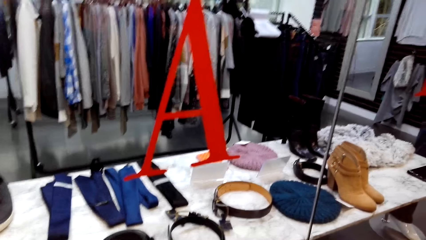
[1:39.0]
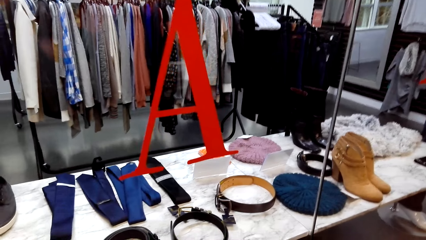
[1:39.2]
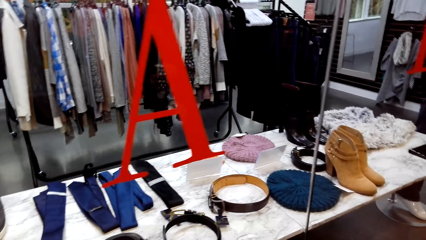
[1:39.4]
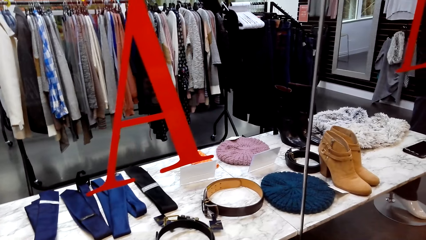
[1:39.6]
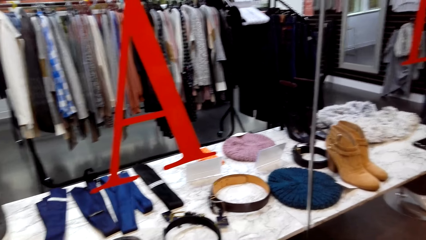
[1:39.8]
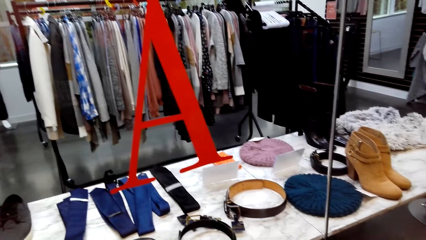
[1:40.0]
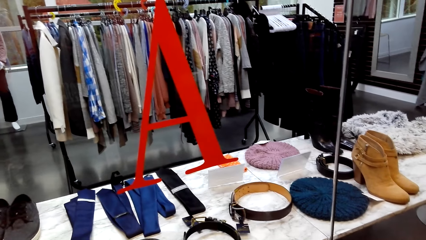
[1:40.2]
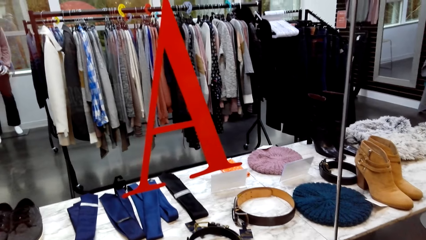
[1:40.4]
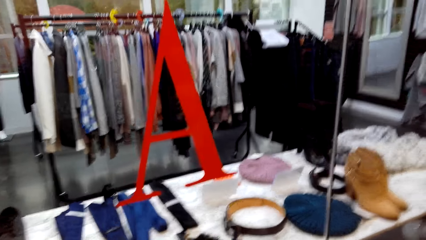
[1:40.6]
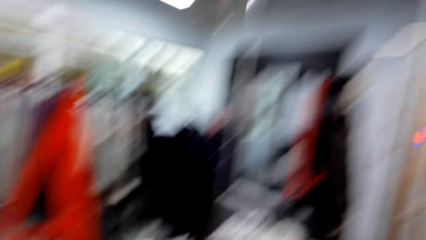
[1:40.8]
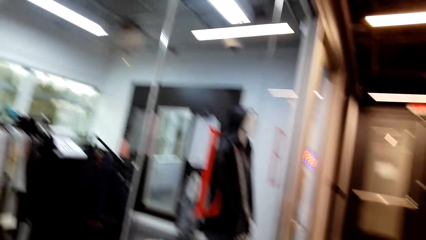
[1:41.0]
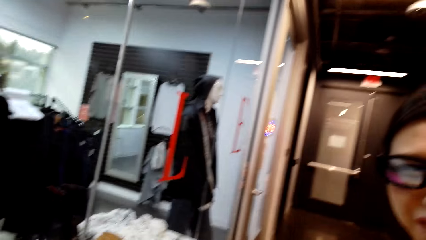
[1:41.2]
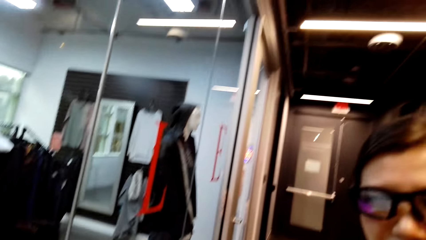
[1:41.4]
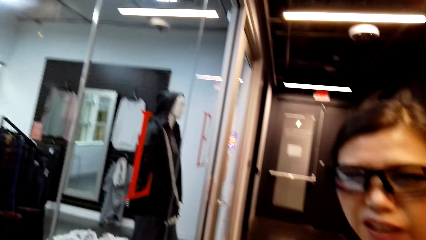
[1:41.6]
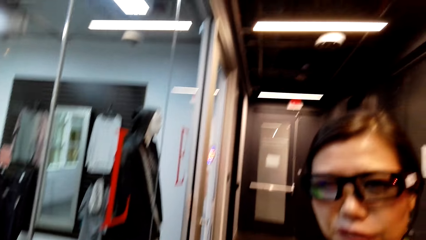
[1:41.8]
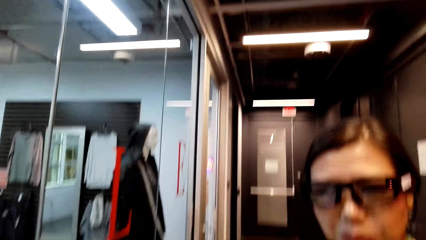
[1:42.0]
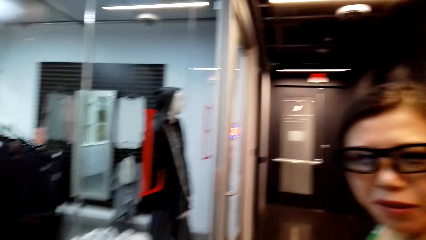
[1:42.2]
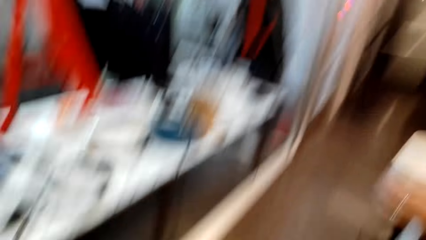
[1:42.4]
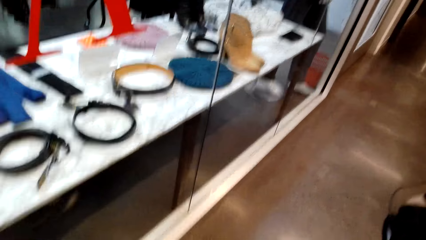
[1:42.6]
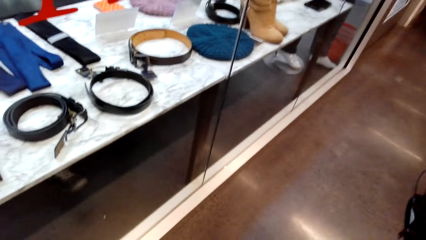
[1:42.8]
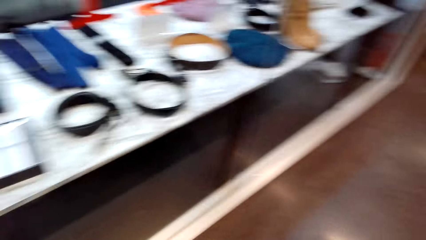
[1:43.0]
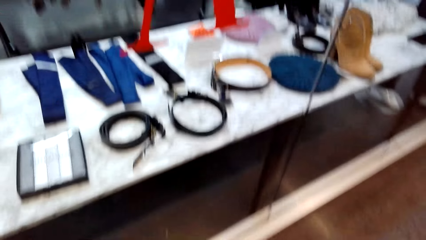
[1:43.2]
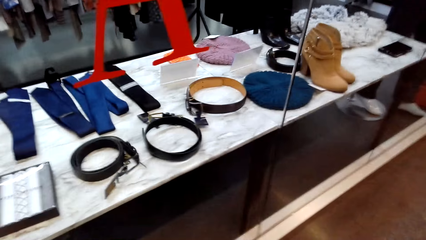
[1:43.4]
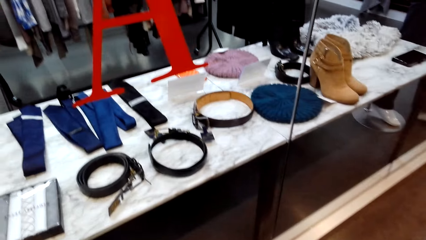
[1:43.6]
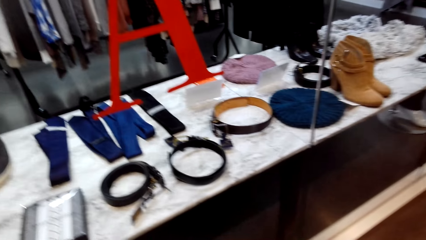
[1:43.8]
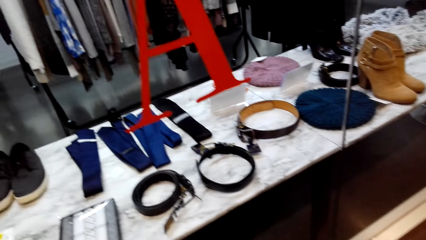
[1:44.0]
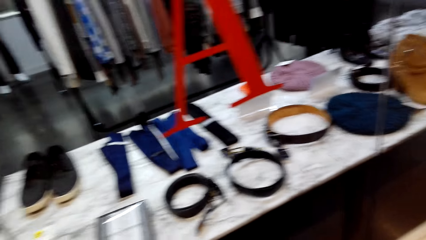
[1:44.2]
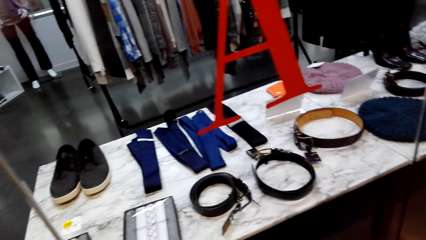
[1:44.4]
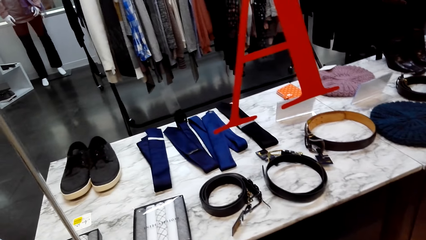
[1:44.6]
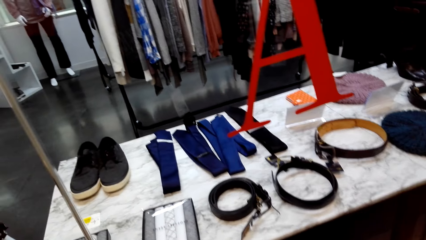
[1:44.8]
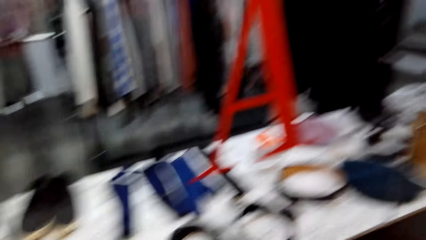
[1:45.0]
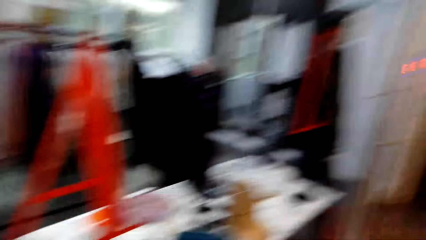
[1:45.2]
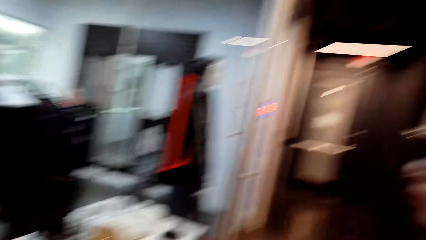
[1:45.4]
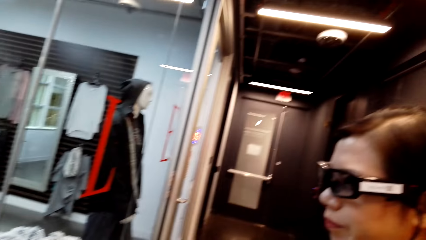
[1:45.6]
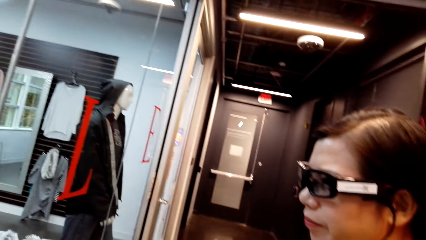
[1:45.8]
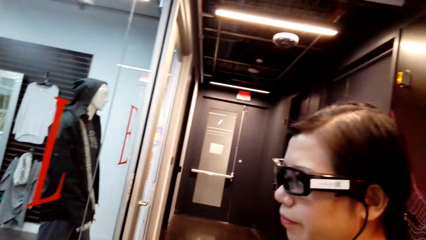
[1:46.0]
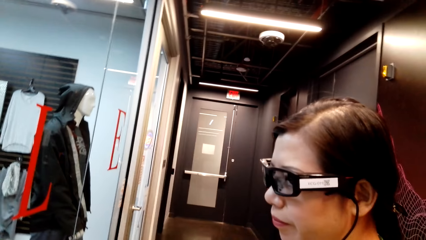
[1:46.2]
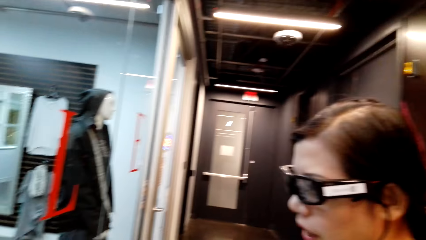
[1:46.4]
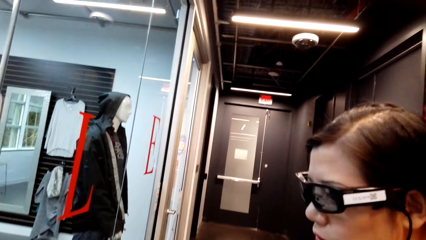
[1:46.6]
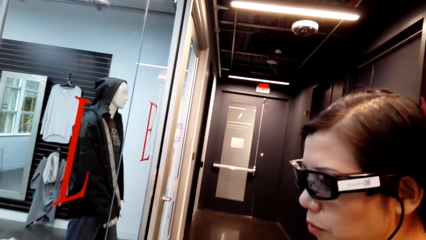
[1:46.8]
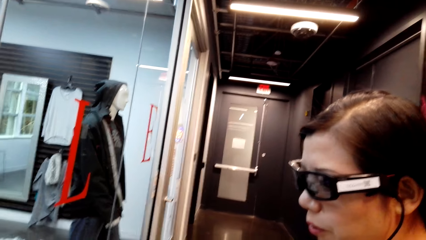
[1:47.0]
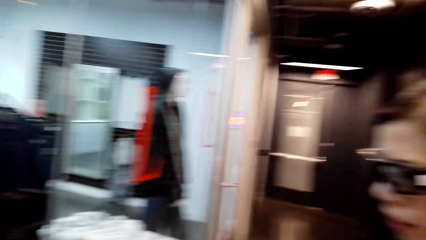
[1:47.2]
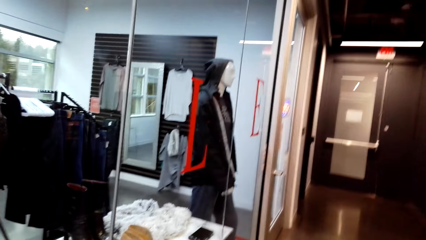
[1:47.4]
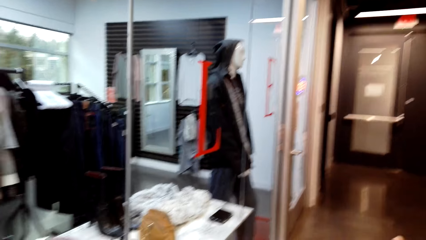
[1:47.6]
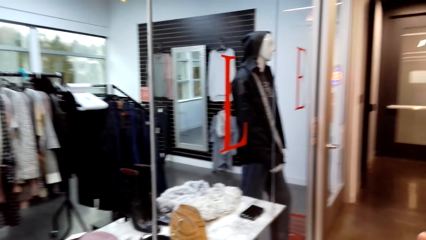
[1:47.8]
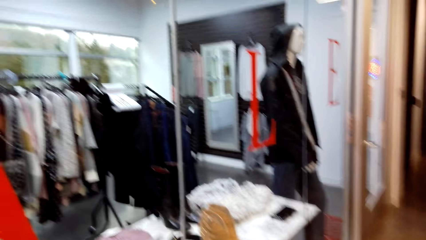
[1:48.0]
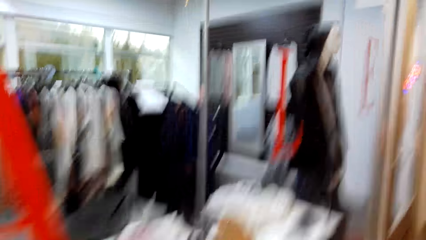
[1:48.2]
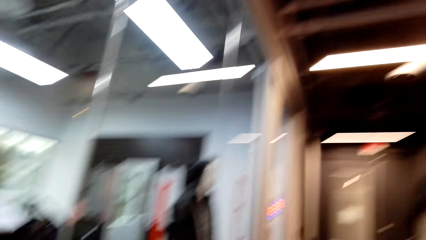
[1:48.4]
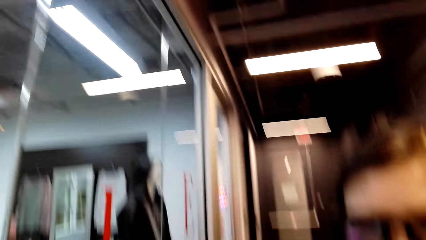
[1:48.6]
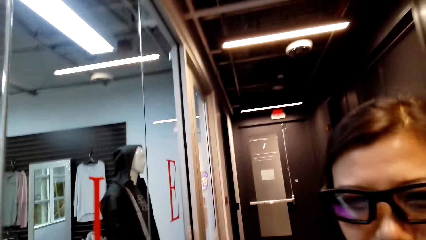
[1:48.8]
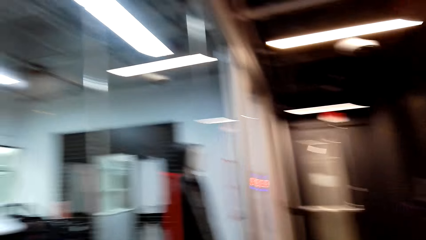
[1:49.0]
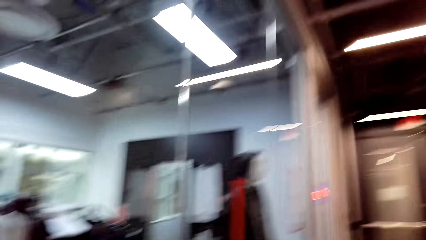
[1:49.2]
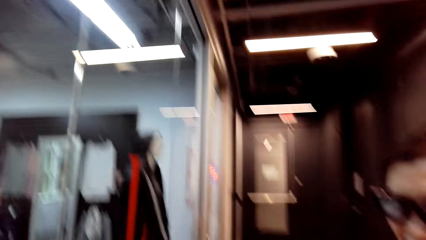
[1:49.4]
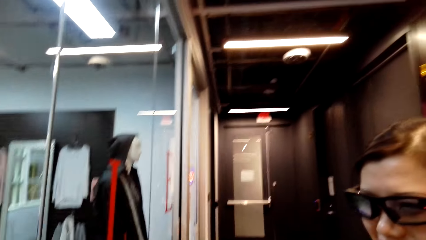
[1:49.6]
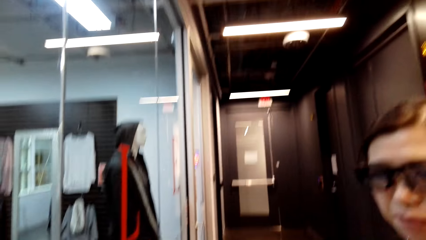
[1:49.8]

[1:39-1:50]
The camera wearer talks to the lady. The lady talks to the camera wearer.

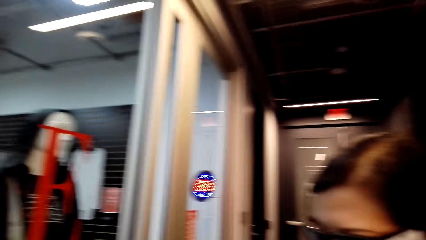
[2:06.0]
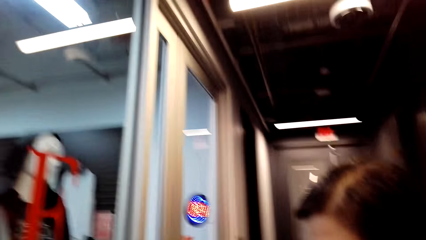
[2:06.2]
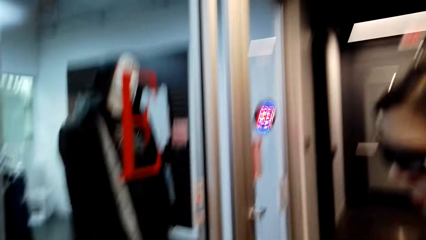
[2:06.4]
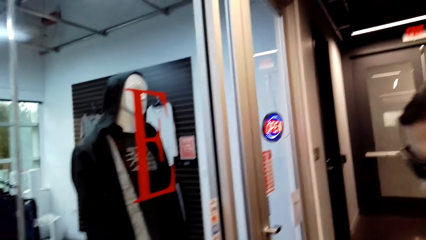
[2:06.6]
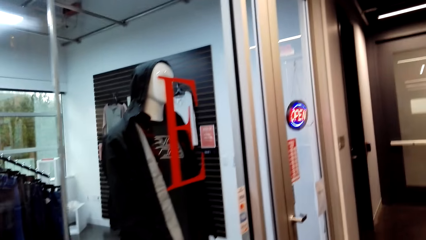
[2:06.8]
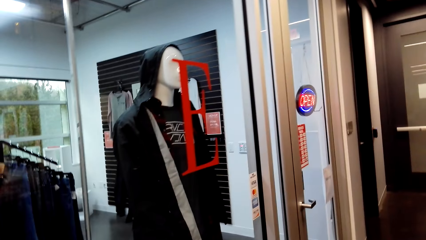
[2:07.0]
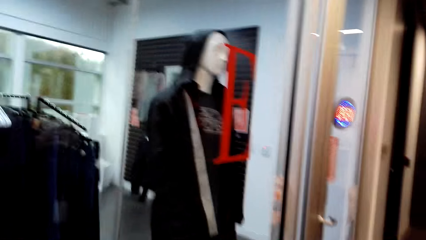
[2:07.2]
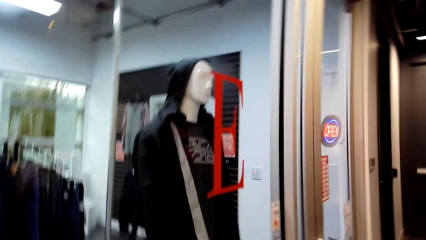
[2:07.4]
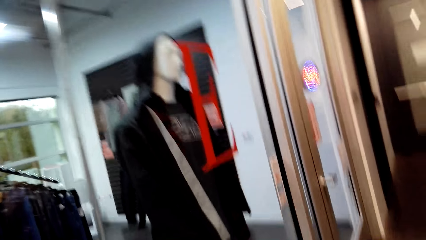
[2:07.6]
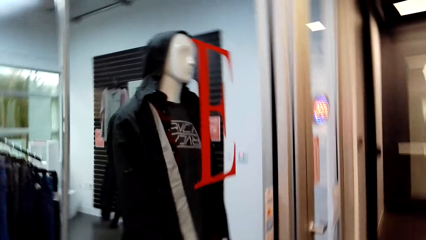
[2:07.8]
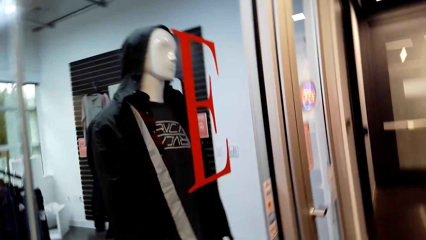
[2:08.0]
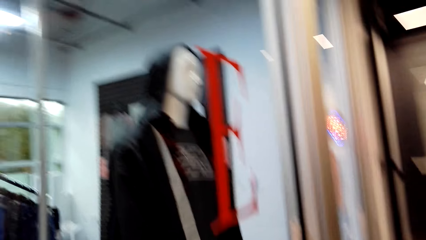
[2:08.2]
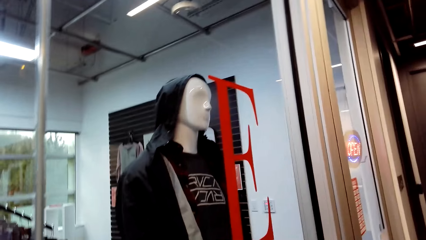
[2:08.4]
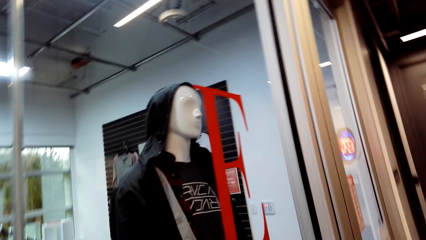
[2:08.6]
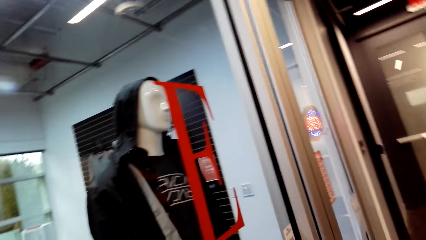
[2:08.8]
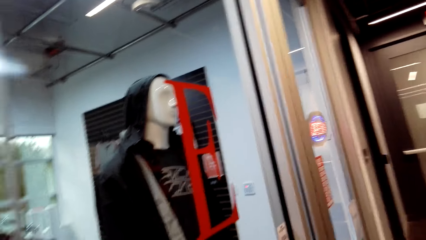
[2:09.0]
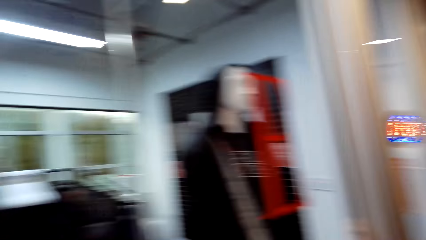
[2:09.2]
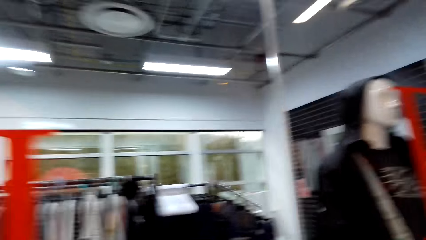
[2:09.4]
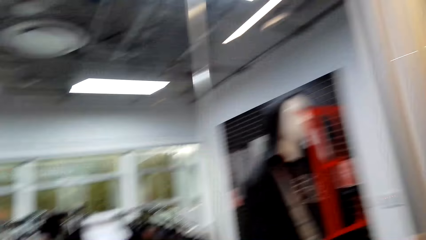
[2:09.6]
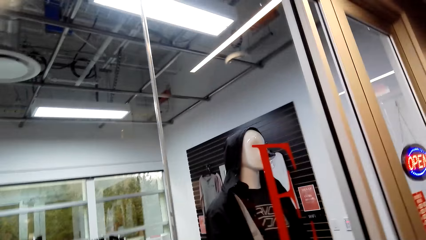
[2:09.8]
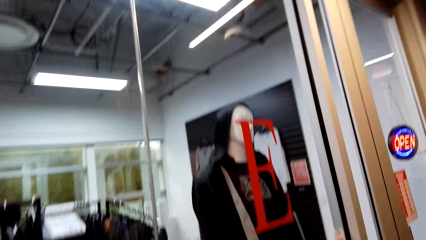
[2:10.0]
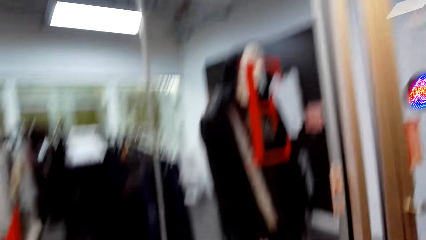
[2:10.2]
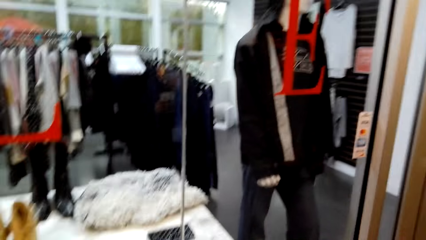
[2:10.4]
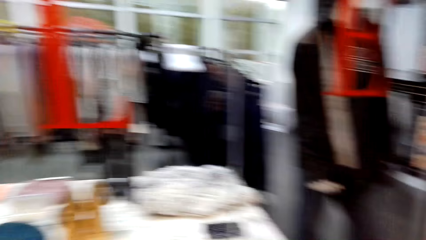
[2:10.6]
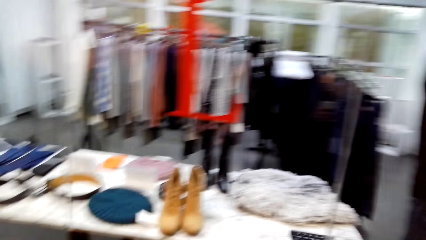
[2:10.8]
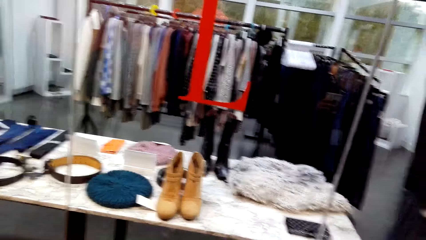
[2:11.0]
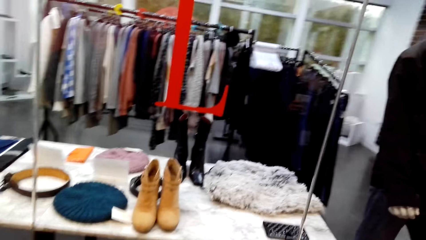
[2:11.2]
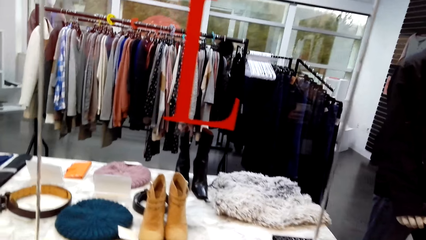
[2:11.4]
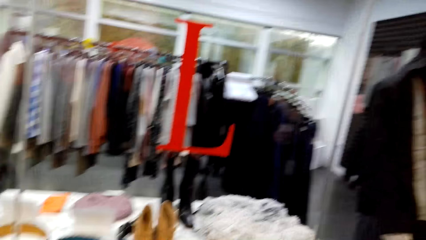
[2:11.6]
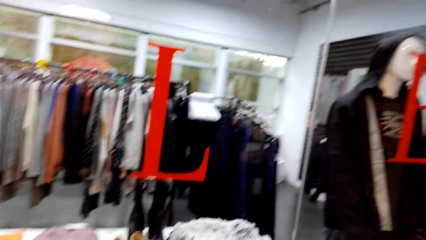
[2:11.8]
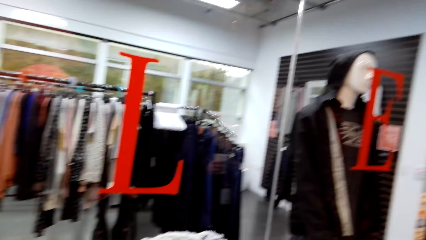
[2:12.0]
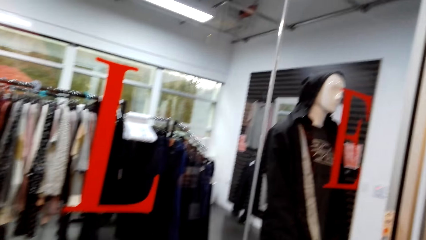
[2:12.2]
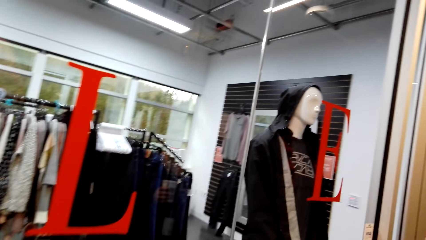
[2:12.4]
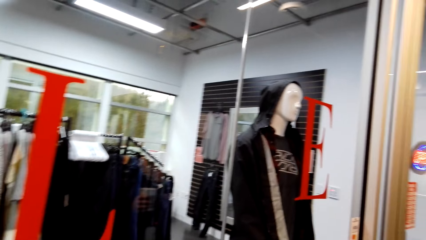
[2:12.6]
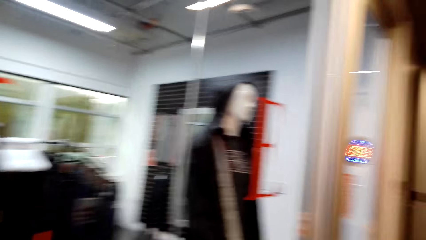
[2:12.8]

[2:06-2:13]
The camera wearer talks to the lady.
